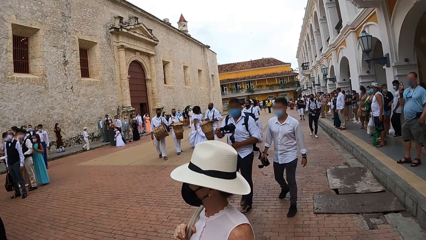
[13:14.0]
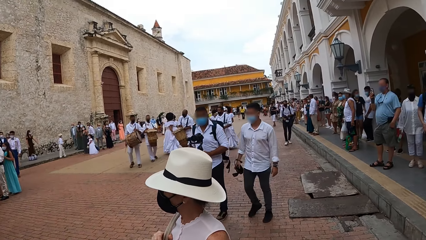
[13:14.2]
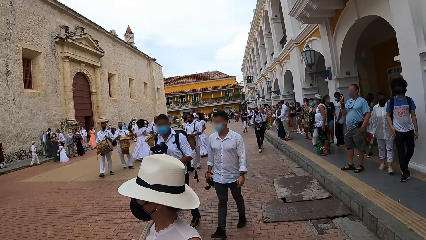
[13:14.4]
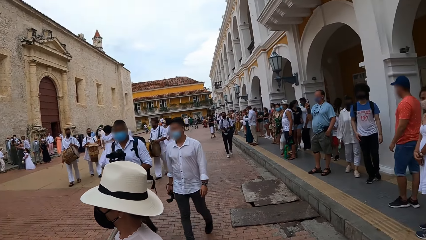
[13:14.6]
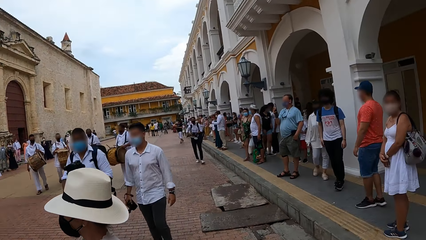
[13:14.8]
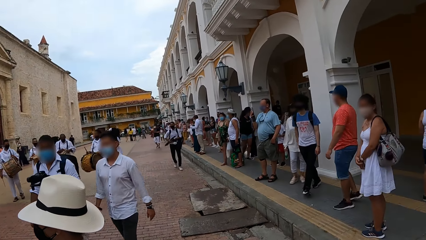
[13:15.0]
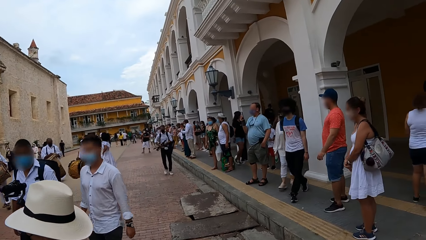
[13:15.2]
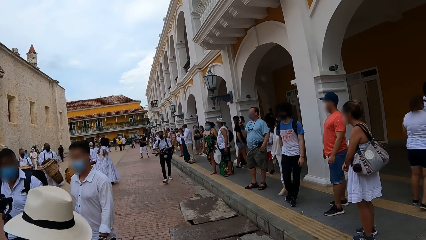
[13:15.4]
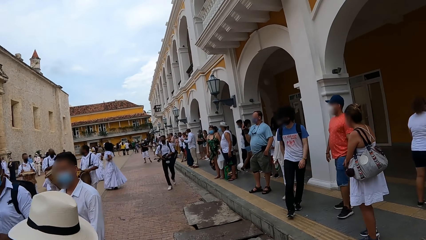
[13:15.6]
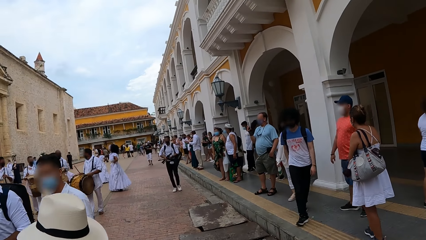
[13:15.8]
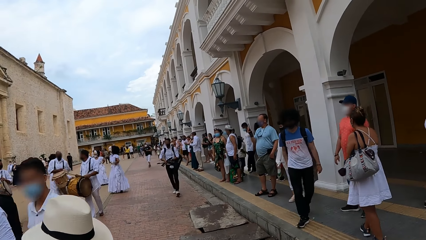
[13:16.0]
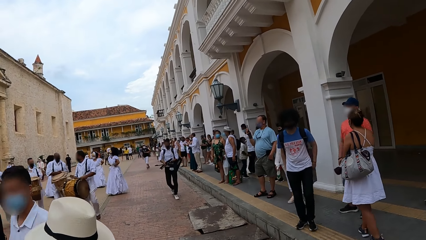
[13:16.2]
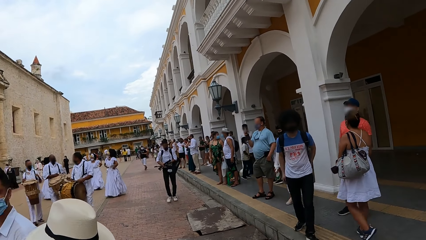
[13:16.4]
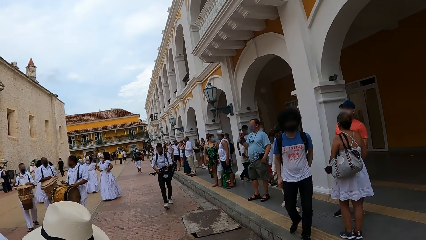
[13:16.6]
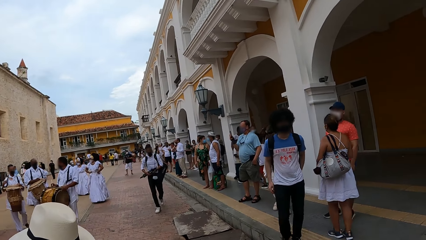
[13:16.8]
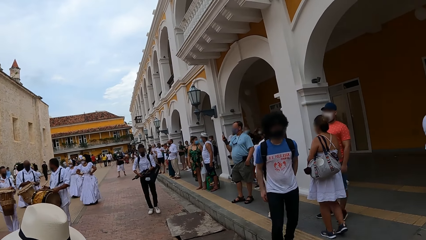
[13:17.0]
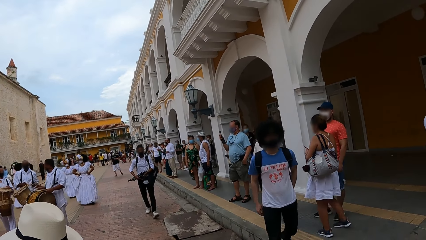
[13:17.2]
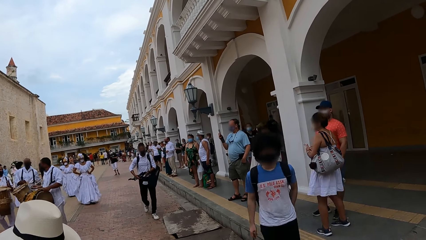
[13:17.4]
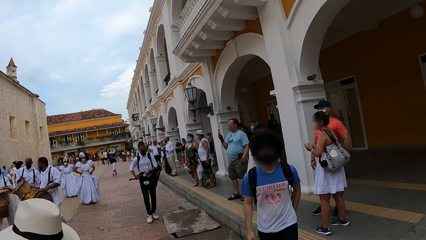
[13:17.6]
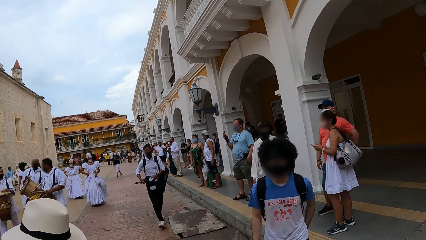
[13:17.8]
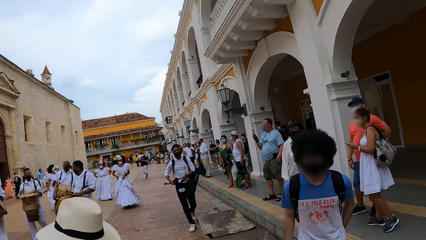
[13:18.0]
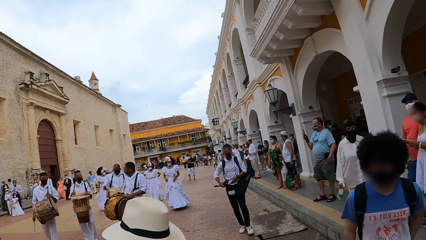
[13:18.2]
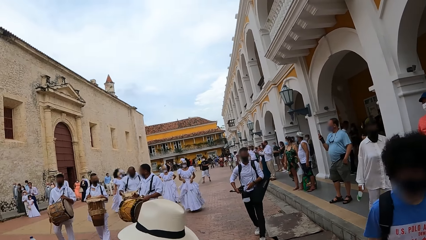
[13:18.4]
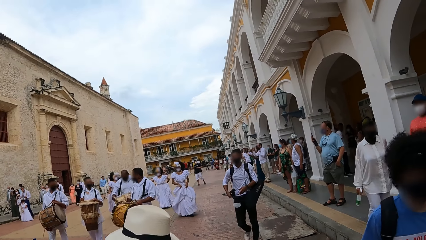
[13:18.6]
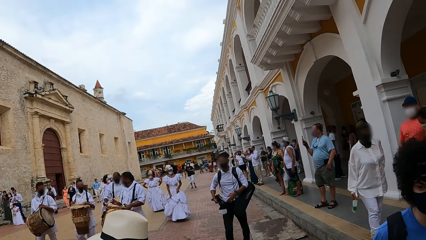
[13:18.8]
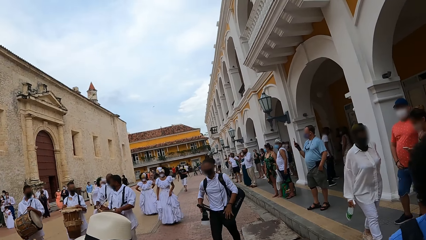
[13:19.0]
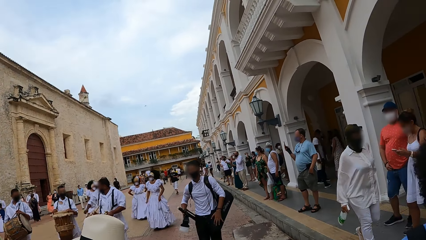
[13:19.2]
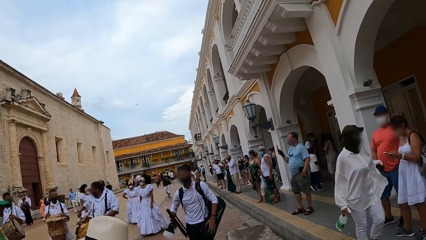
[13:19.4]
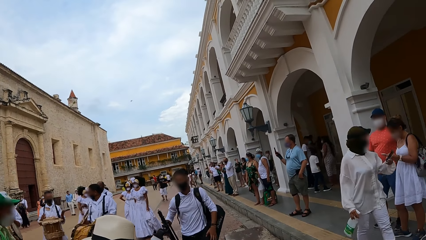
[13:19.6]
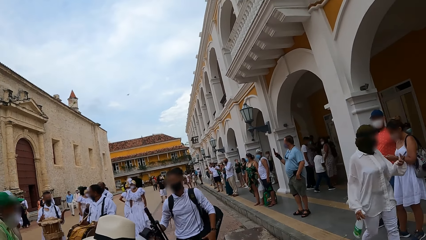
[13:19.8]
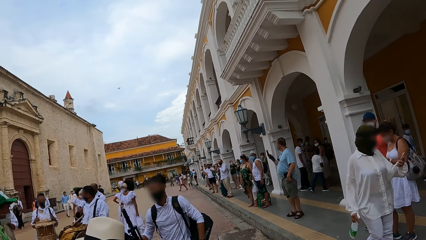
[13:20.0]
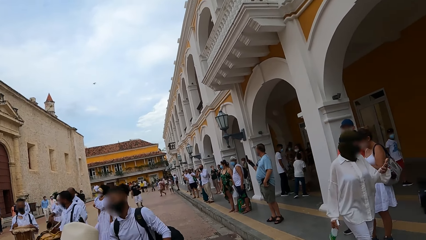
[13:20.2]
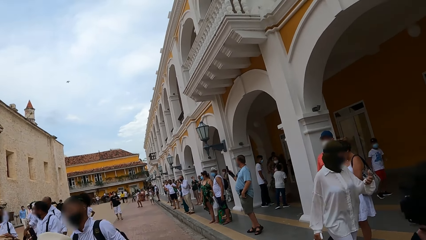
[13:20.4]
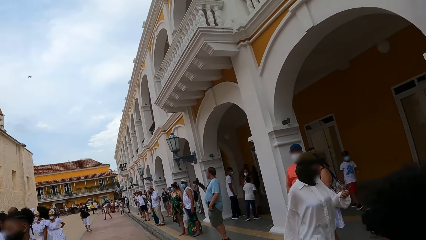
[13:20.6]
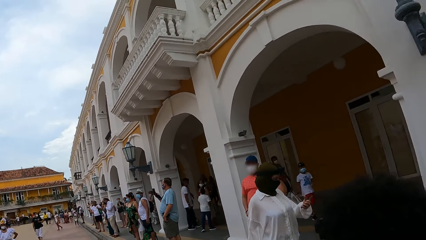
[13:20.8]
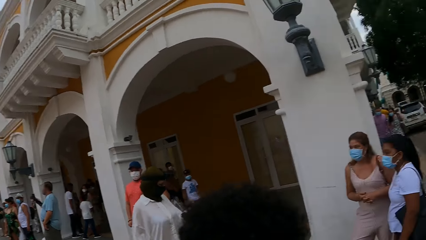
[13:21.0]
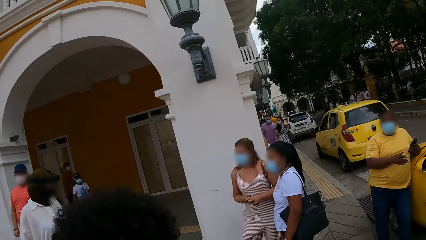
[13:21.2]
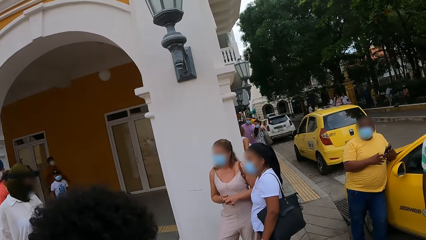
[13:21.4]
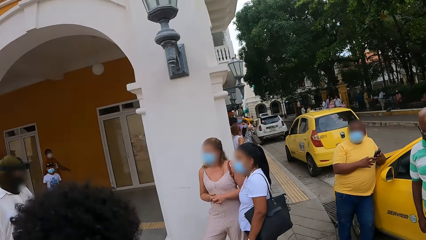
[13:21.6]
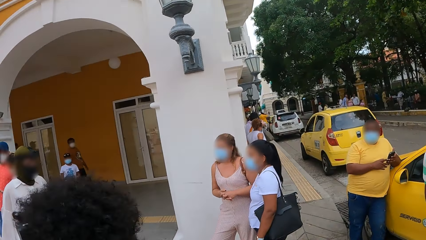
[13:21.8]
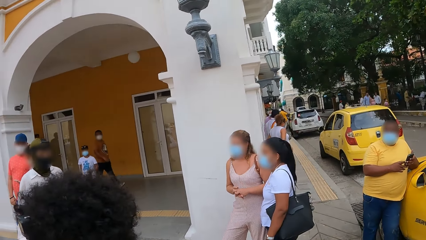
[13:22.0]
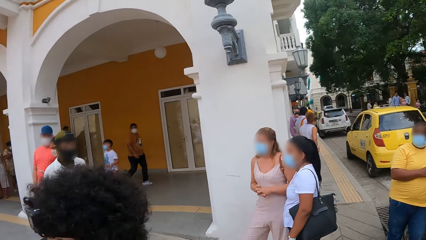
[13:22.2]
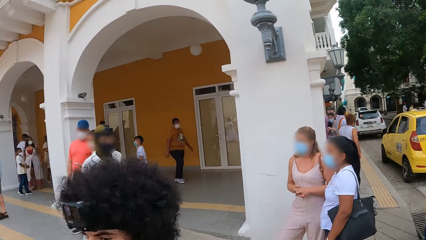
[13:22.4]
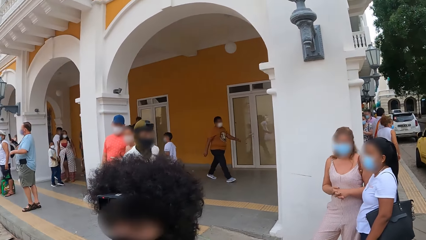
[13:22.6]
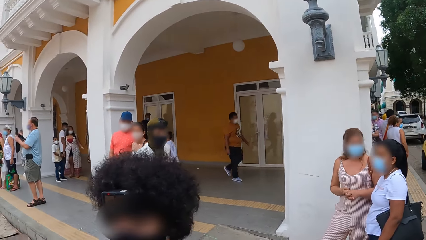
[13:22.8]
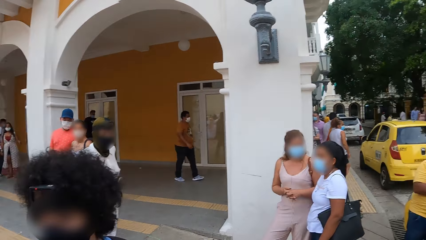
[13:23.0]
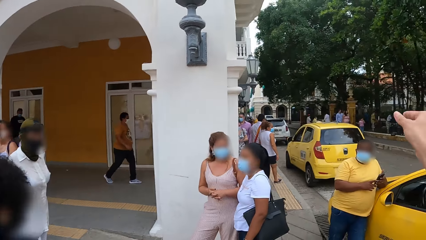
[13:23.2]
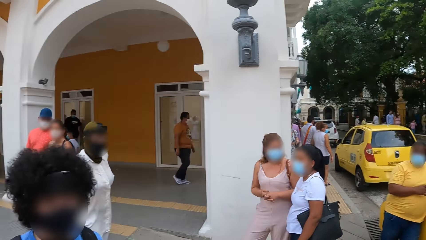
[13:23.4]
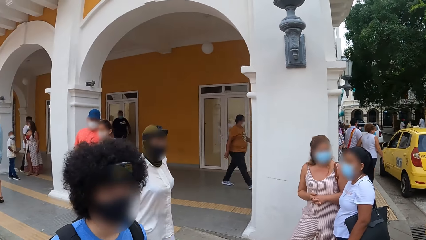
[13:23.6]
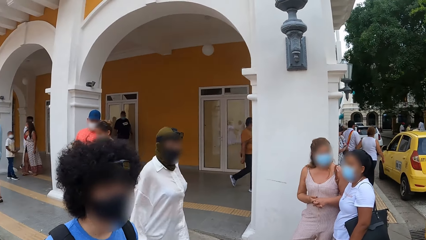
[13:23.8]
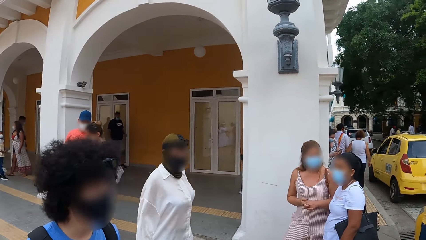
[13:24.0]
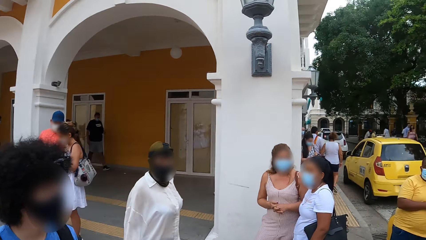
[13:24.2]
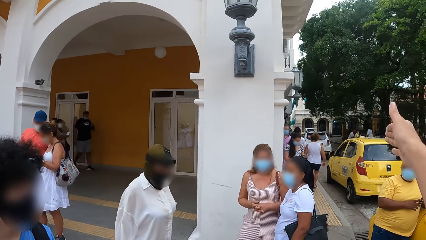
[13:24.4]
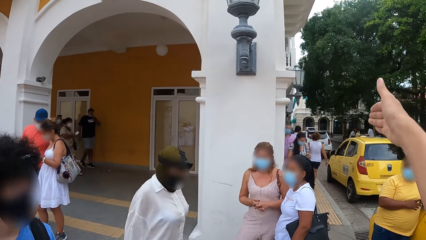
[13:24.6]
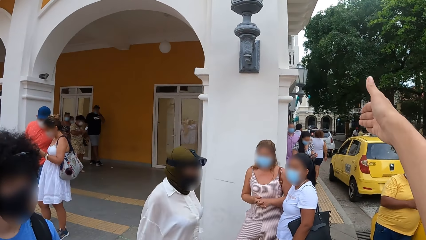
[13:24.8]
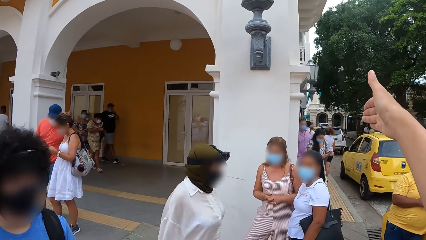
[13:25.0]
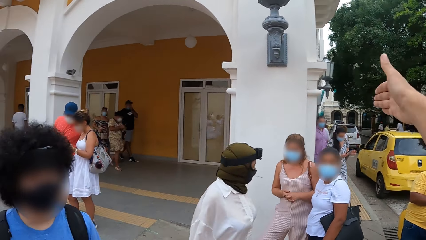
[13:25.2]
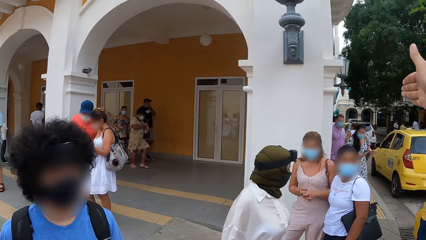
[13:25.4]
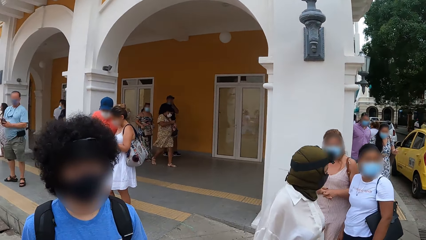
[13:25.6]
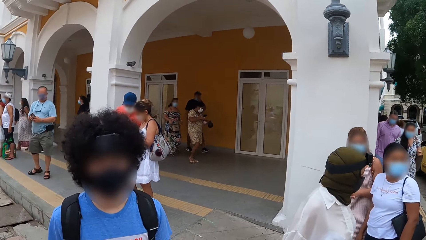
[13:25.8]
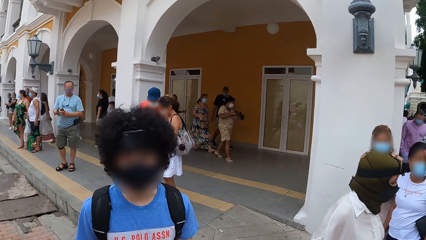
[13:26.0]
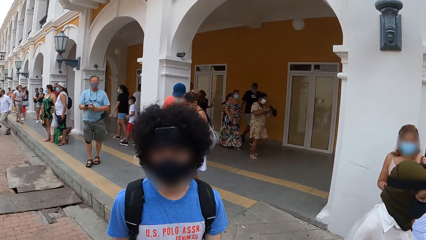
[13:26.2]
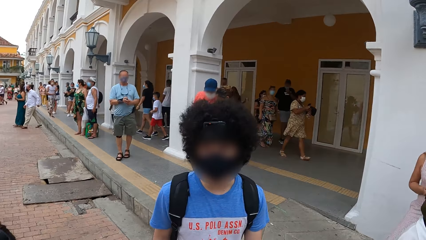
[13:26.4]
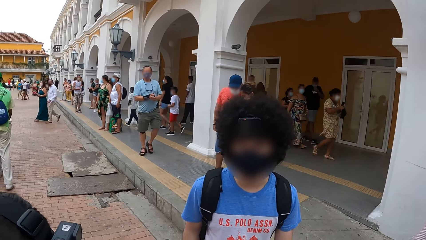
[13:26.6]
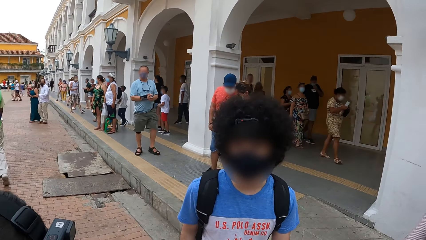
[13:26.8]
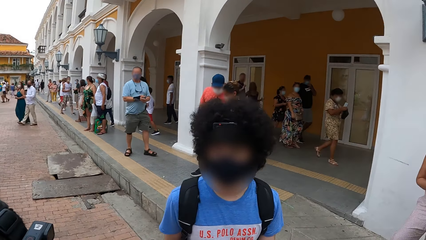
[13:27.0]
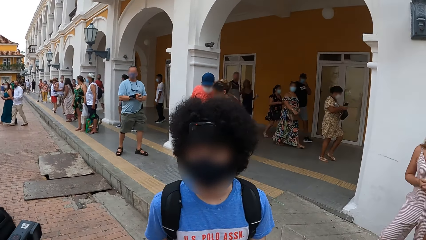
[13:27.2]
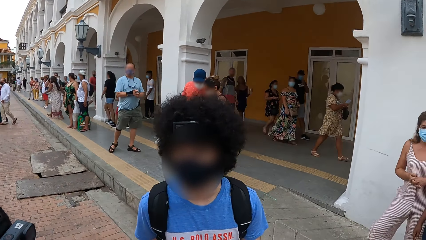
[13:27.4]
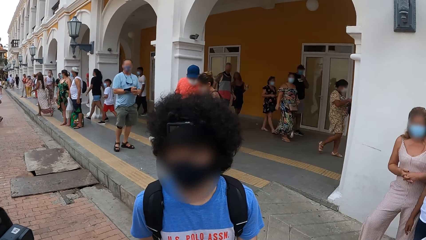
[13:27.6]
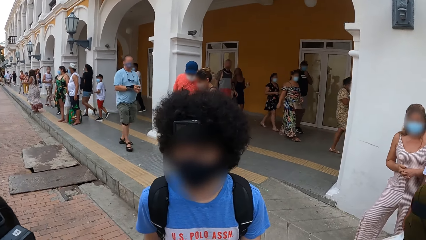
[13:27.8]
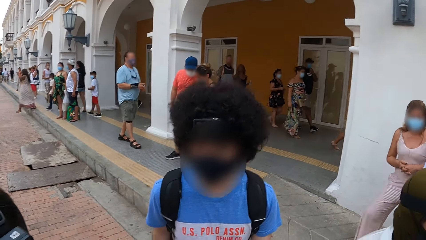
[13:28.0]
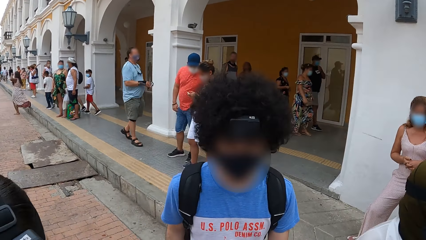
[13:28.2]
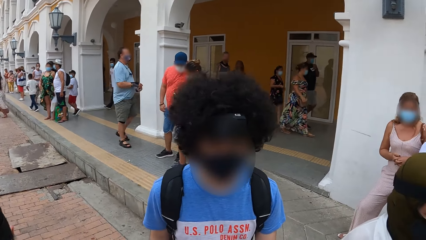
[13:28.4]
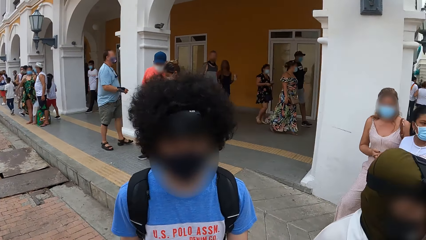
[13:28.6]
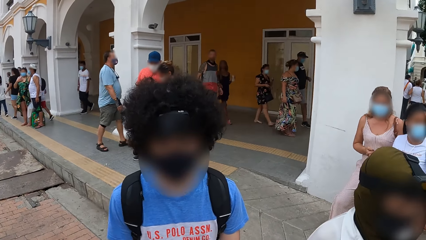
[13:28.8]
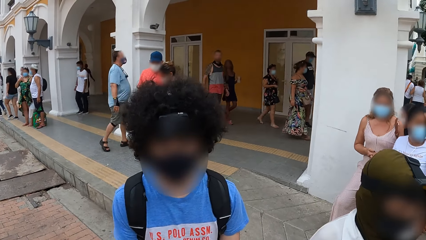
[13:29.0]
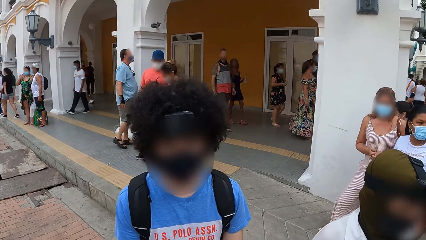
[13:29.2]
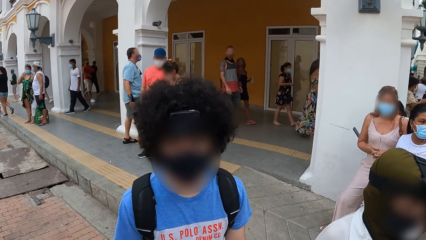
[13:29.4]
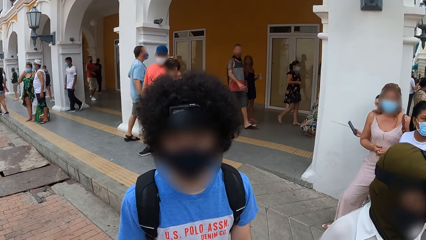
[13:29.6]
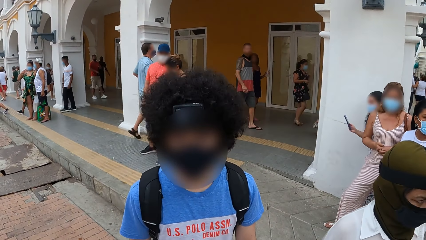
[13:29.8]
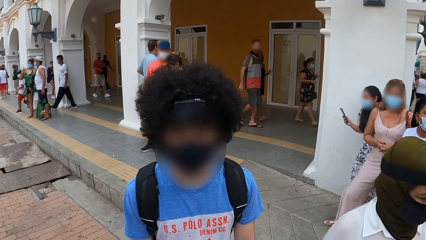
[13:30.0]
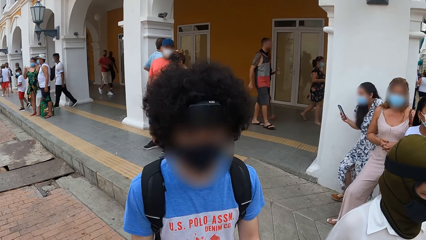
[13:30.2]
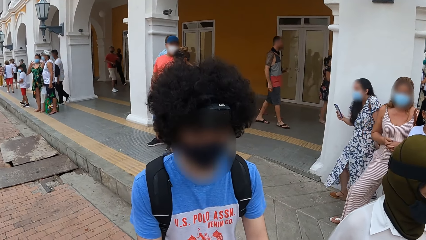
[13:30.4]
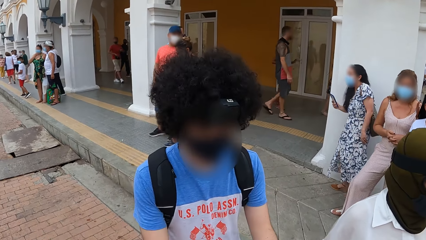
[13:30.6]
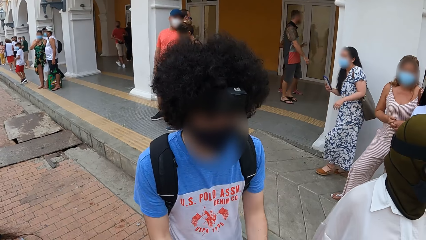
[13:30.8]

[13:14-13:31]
The camera wearer stares at the dancers. They look around the street and speak with gestures to a man.
